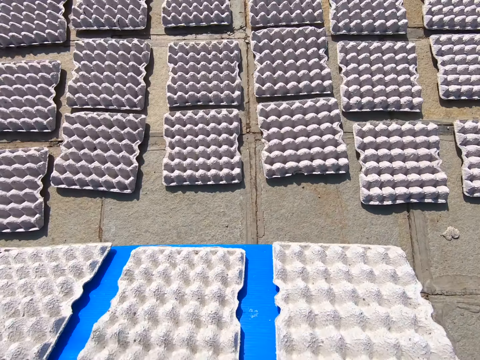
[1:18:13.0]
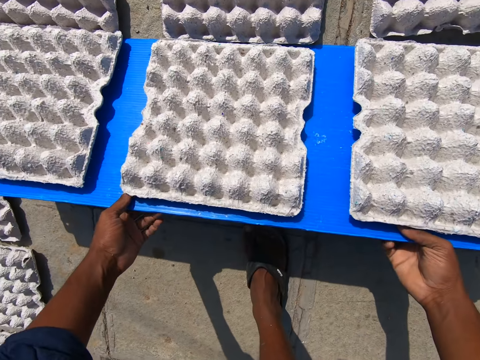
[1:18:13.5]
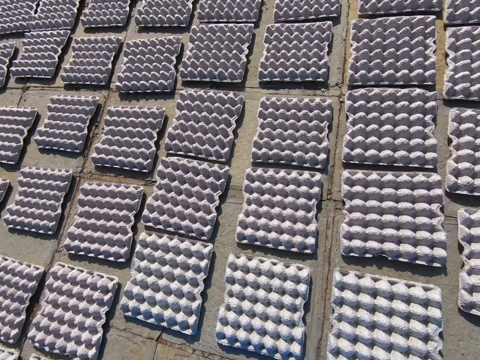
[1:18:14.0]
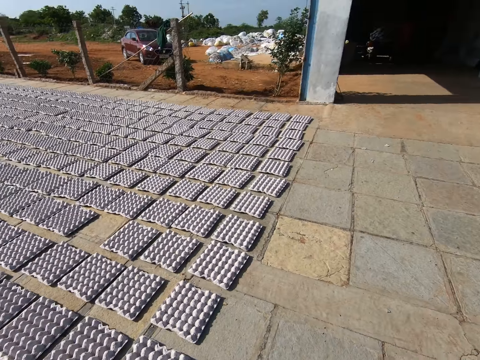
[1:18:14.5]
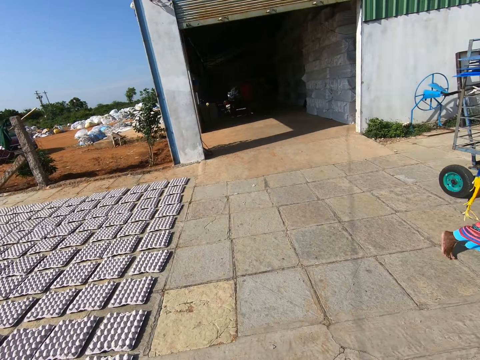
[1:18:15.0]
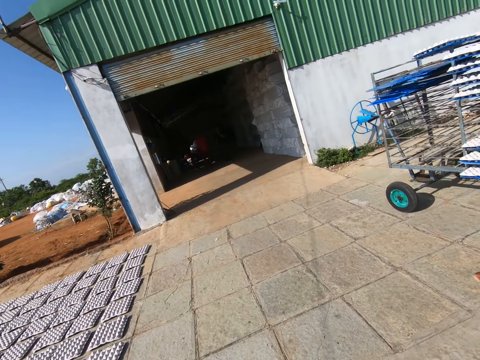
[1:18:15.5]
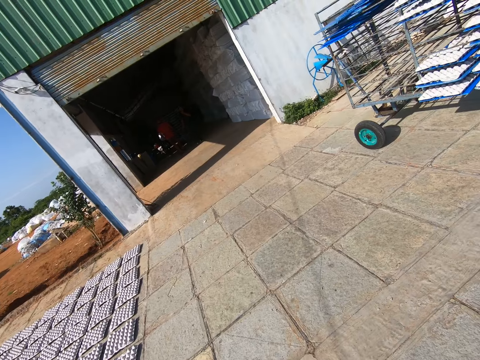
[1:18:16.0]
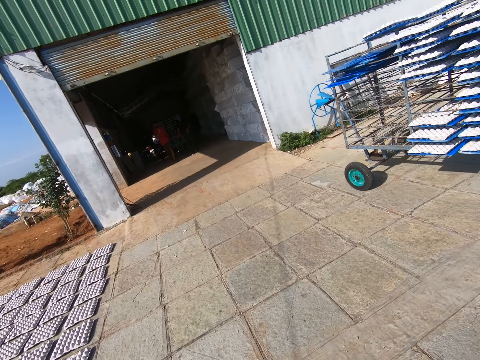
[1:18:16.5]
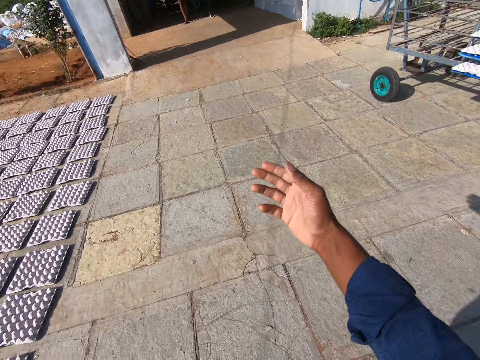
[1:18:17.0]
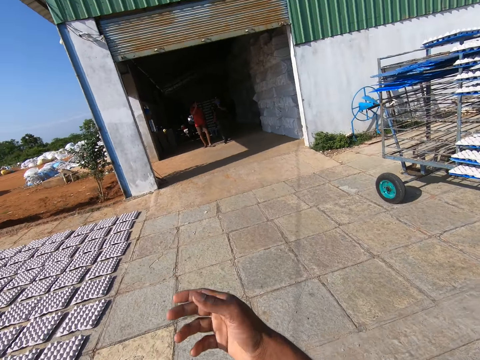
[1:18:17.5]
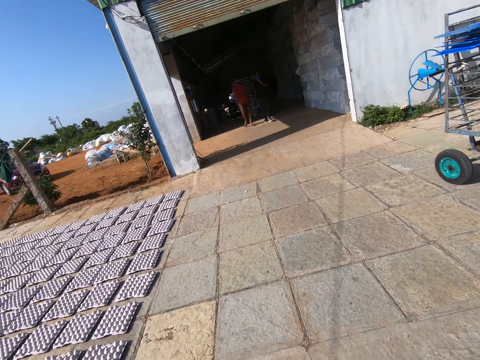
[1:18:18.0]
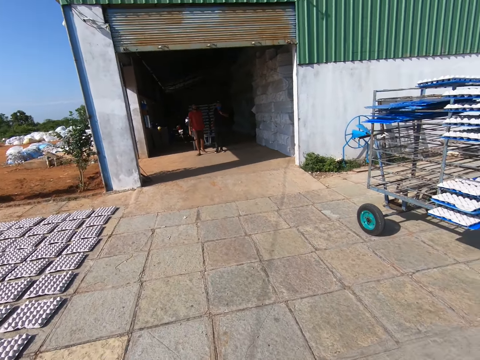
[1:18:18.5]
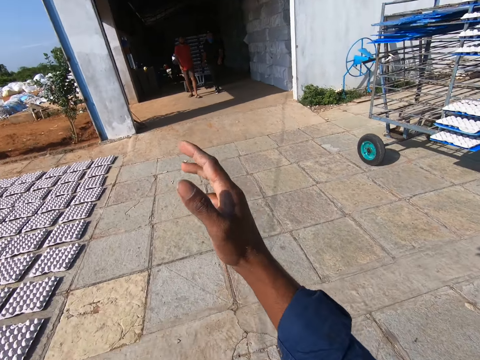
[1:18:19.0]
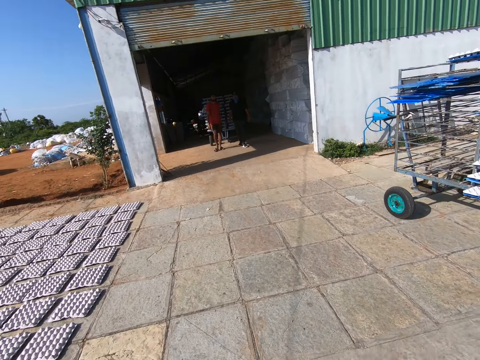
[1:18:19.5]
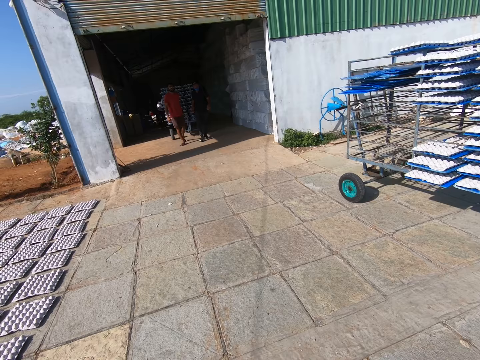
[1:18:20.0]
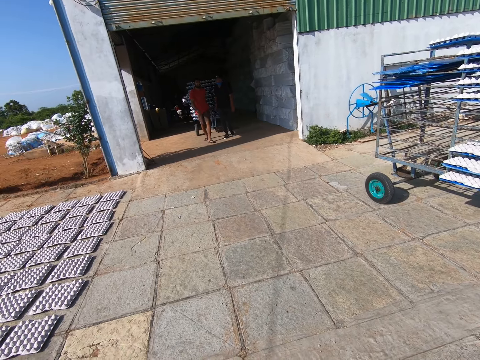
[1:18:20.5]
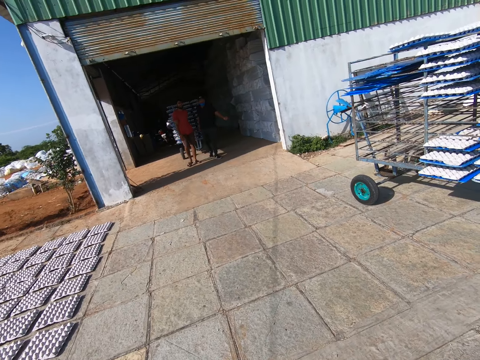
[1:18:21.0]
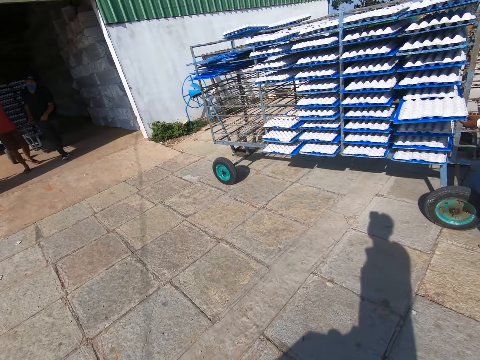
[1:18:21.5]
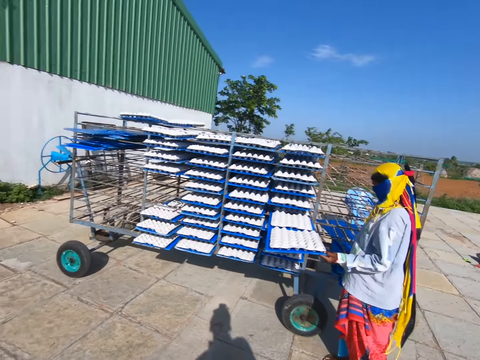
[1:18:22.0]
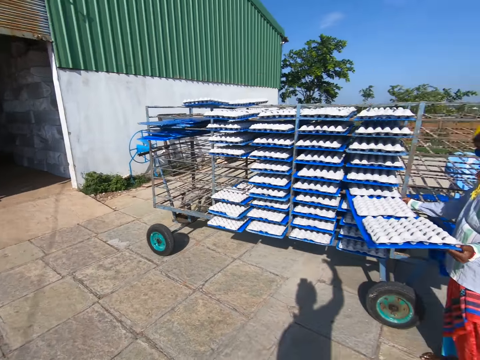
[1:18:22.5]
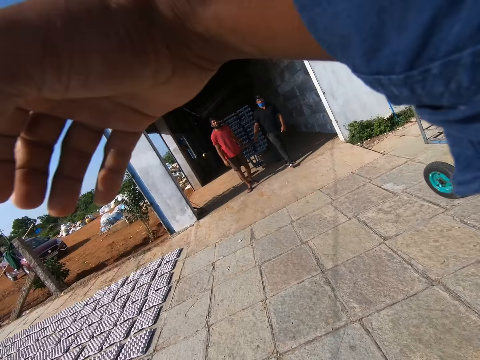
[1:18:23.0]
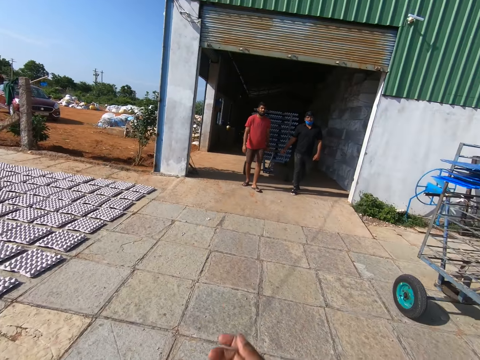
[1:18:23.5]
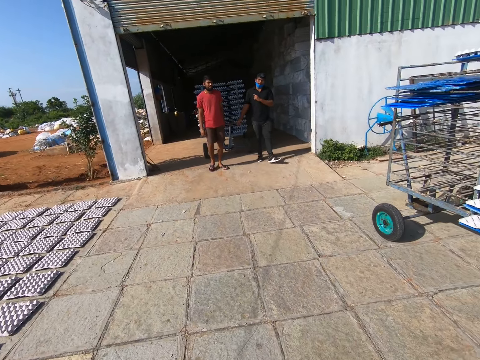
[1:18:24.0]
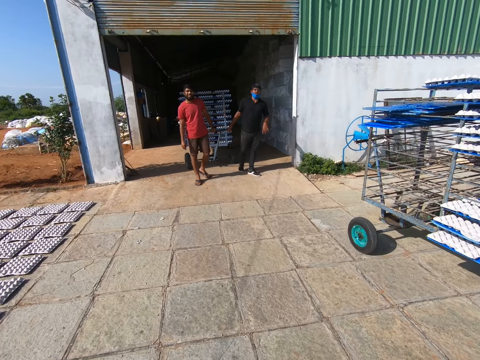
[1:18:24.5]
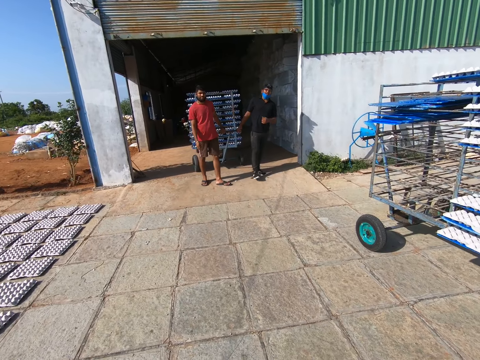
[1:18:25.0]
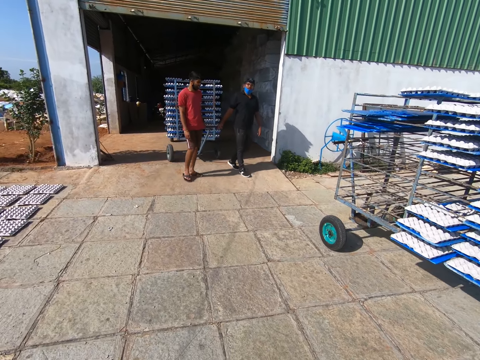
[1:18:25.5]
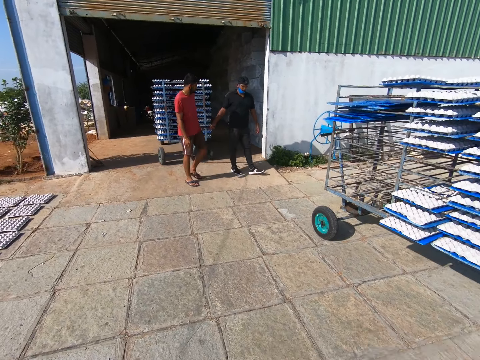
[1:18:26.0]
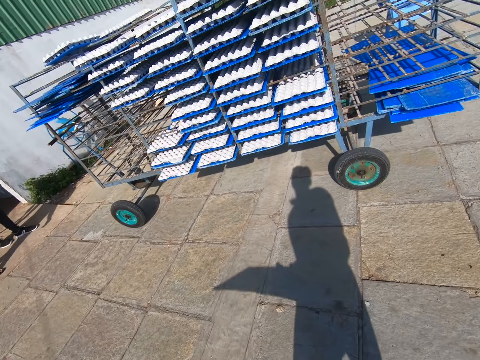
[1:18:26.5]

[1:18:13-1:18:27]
The camera wearer bends towards the floor. He places the platform on the floor. He drops the egg crates on the tray on the ground with both hands. He removes the trays of eggs from the platform. He stands up. He stares at the compound. He gesticulates with his right hand. He talks with a man and another man. The first man moves the cart towards another cart with the other man. The first man and the other man pull a shelf with their right and left hand respectively. The camera wearer talks to the first man and the other man. He gesticulates with his right hand. The first man gesticulates with his left hand.

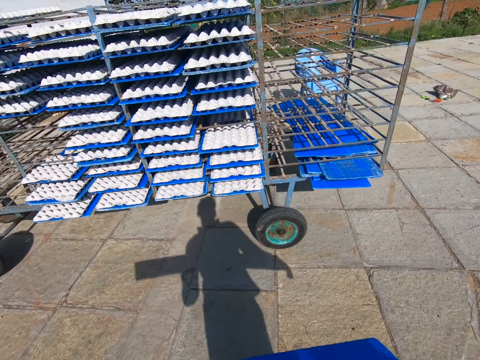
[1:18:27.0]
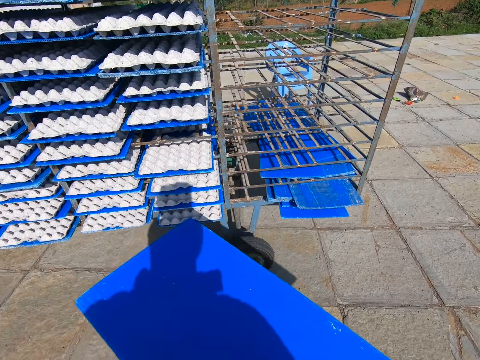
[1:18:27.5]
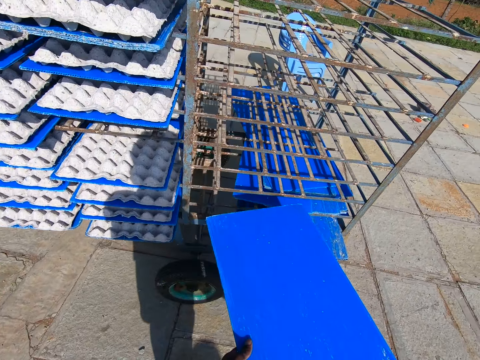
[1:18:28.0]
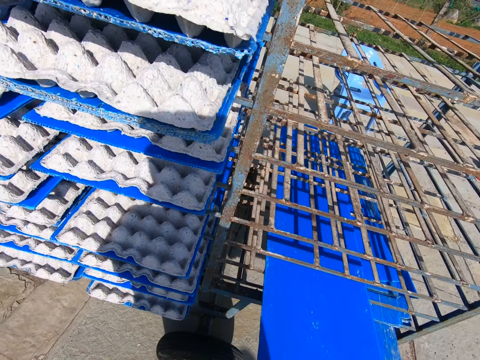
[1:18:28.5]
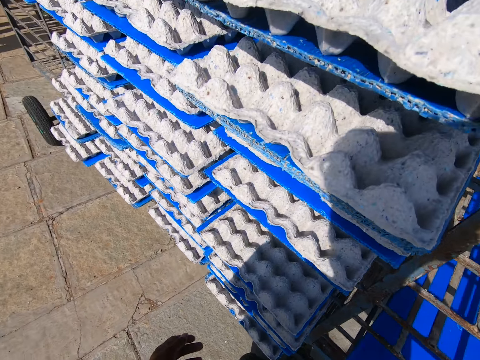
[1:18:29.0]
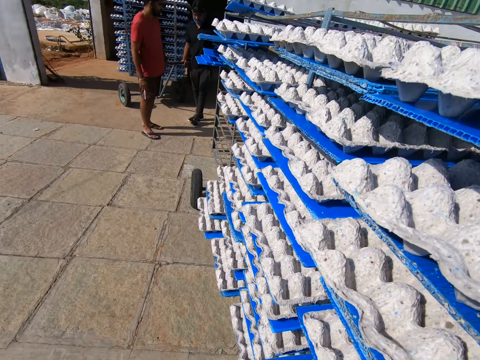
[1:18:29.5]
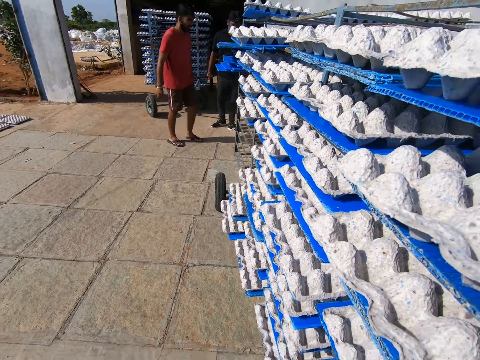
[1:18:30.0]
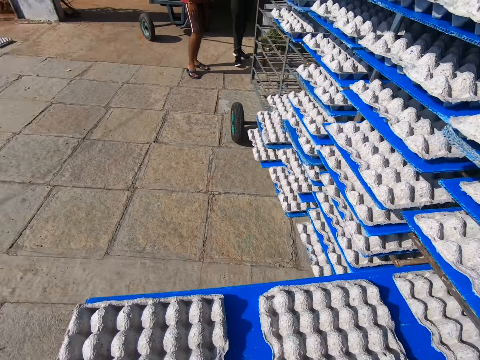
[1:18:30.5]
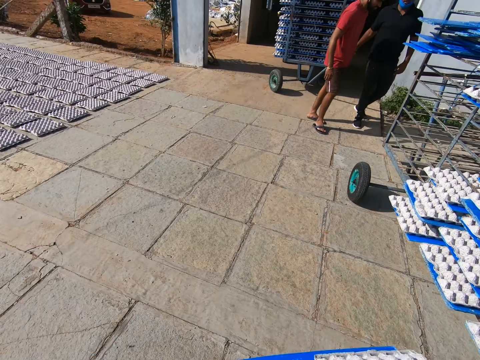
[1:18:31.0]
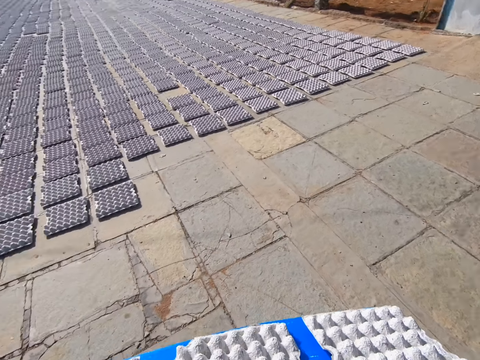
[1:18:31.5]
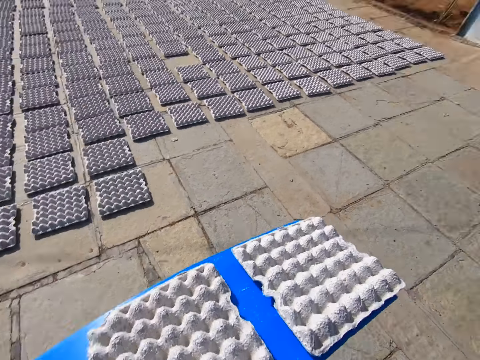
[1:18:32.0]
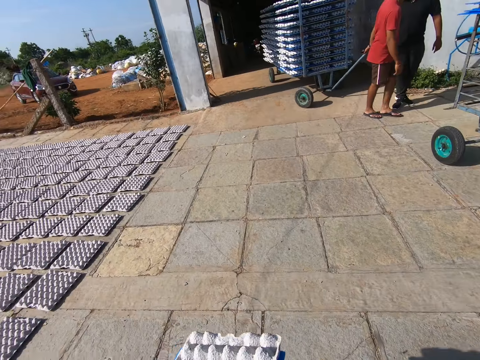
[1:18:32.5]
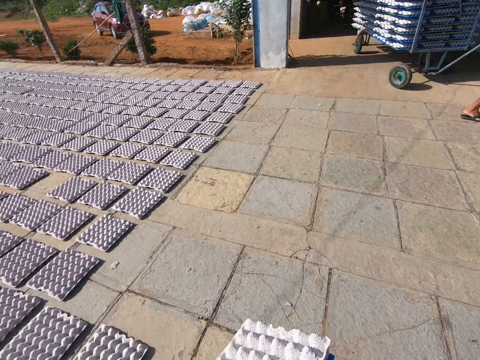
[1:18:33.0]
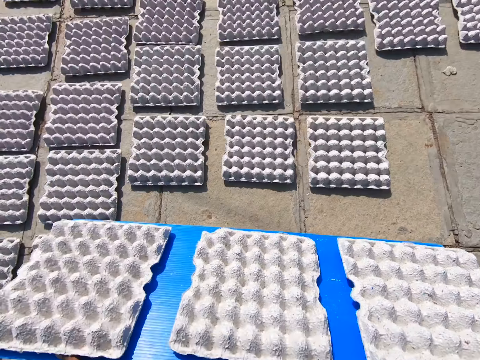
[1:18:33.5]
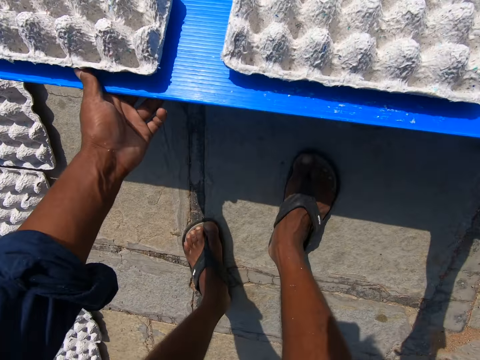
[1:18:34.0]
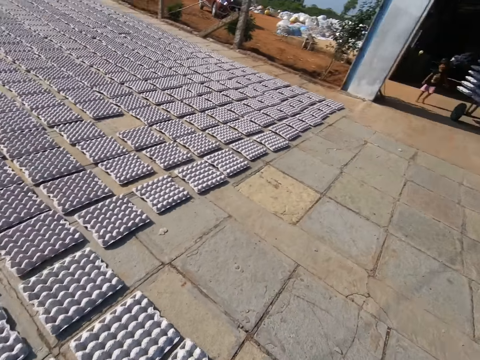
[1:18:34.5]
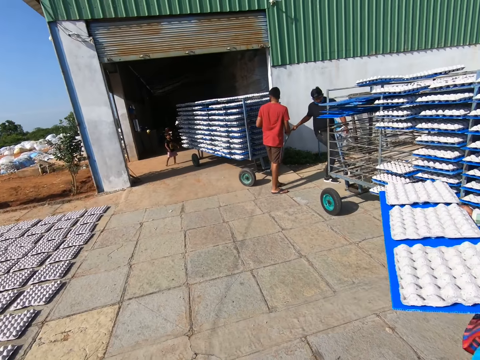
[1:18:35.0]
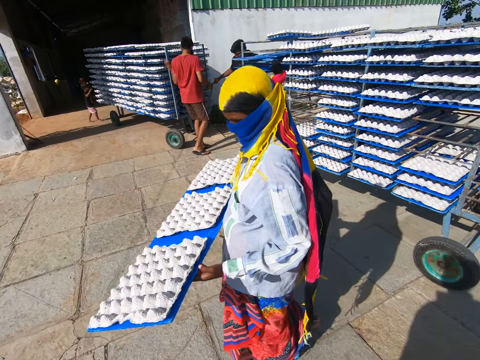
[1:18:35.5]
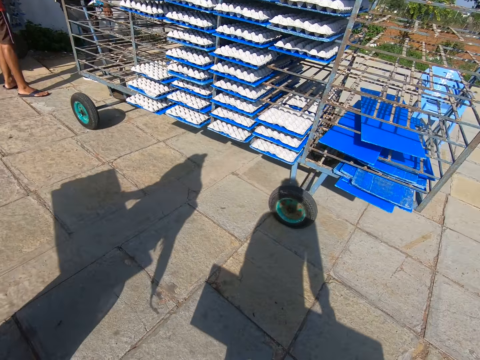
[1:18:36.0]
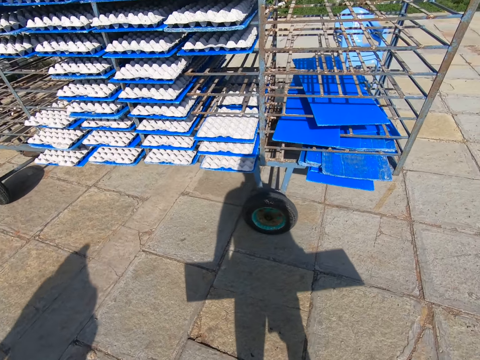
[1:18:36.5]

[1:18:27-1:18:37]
The camera wearer walks towards the cart. They place the tray on the shelf in the cart with both hands. A man talks to another man. The camera wearer picks up a tray or platform of egg crates on the shelf with both hands. The first man talks to the other man. The camera wearer walks towards the trays of eggs. They talk to the first man and the other man. They place the platform on the floor. They remove the trays of eggs from the platform. They drop the egg crates on the tray on the ground with both hands. They stand up. A man holds a tray of egg crates with both hands. The camera wearer walks towards the cart.
